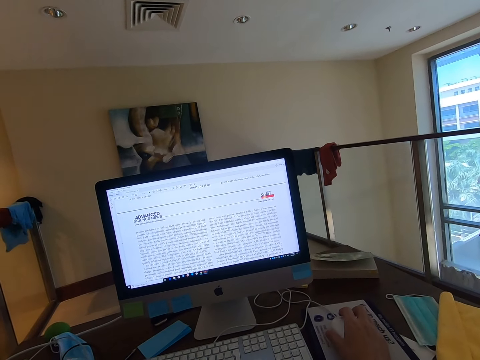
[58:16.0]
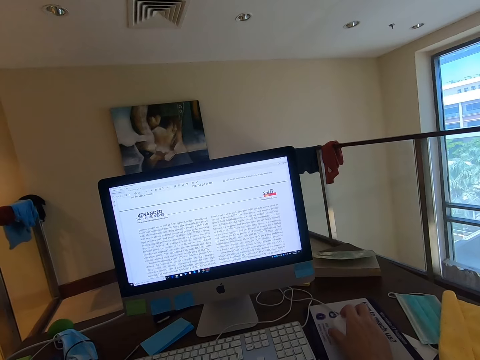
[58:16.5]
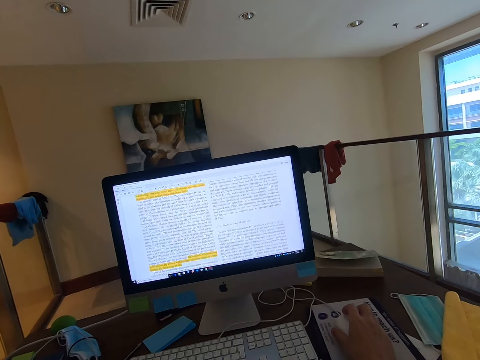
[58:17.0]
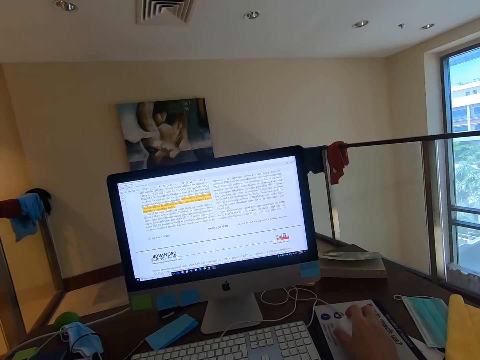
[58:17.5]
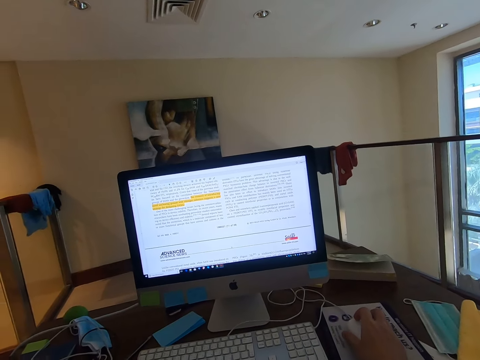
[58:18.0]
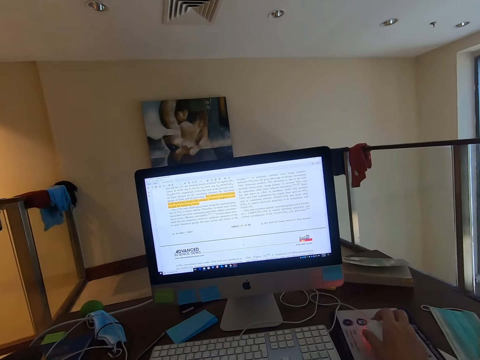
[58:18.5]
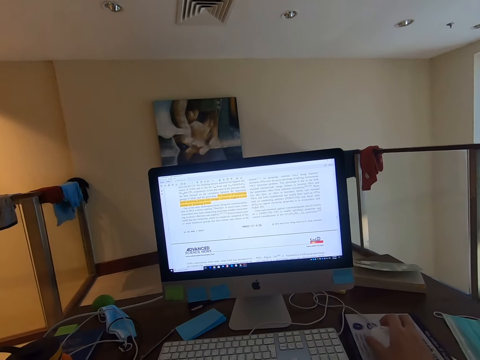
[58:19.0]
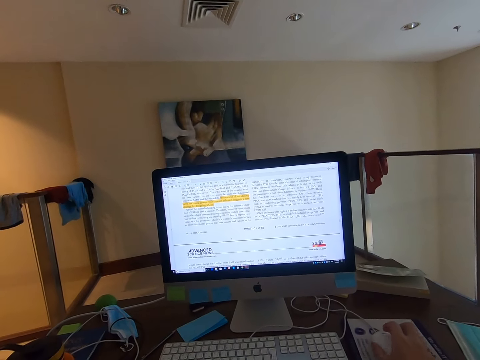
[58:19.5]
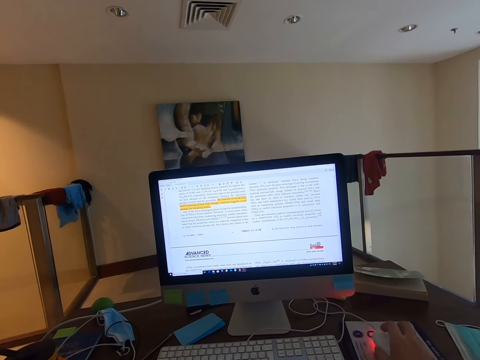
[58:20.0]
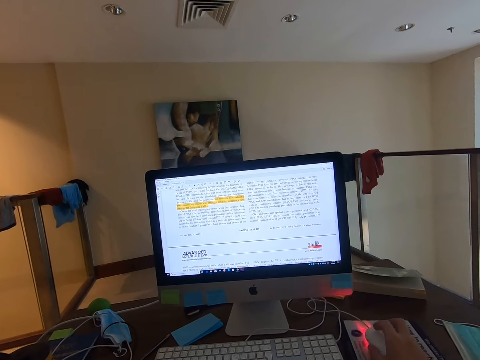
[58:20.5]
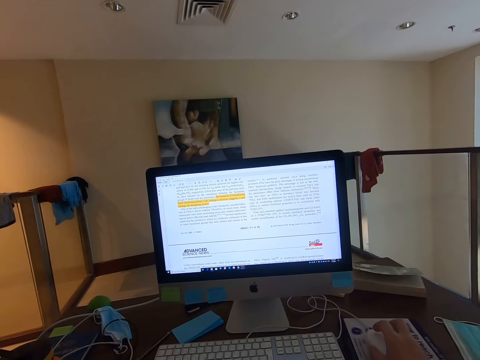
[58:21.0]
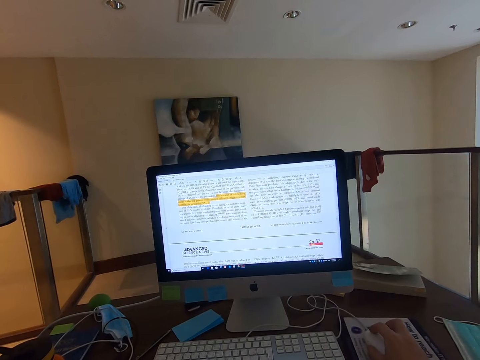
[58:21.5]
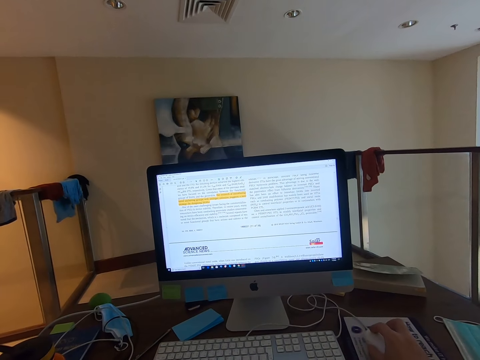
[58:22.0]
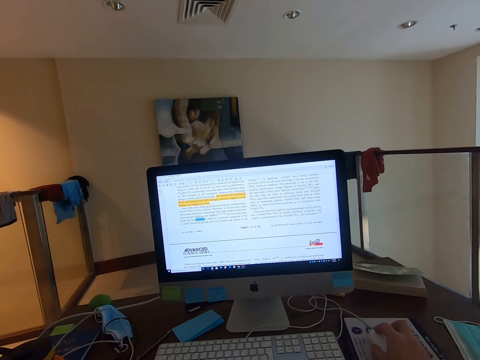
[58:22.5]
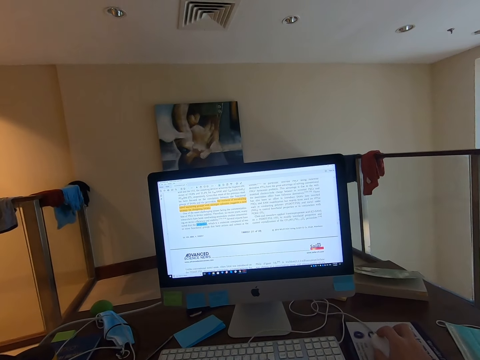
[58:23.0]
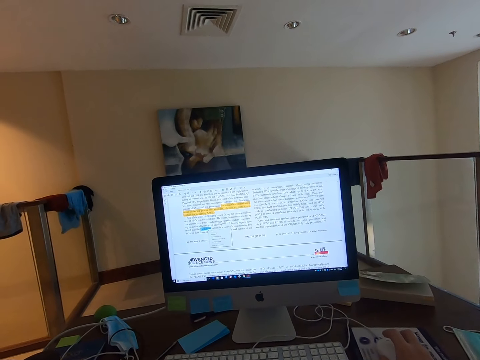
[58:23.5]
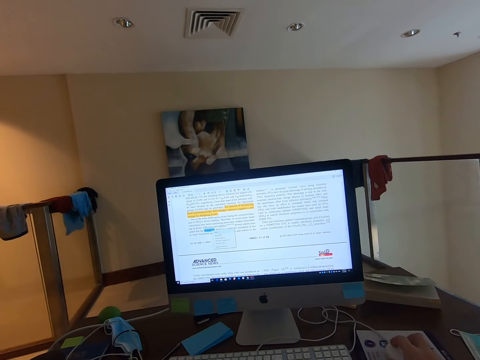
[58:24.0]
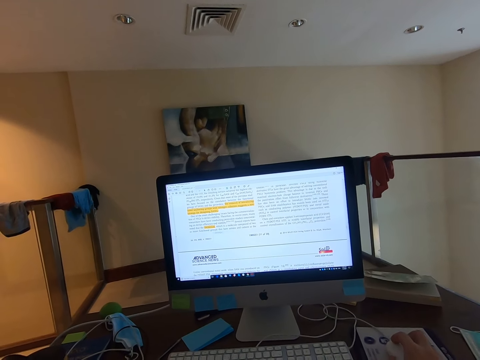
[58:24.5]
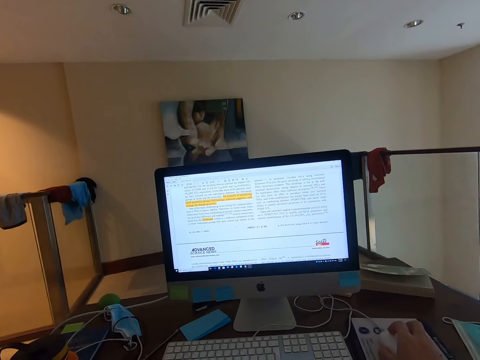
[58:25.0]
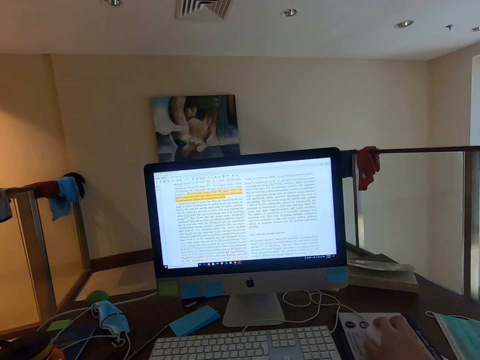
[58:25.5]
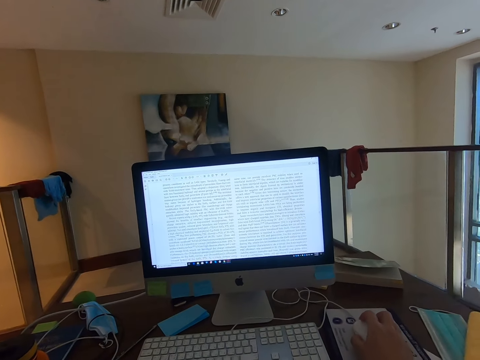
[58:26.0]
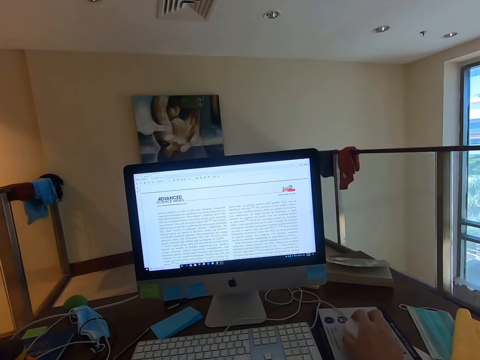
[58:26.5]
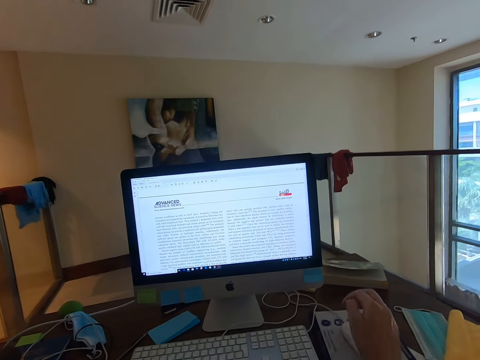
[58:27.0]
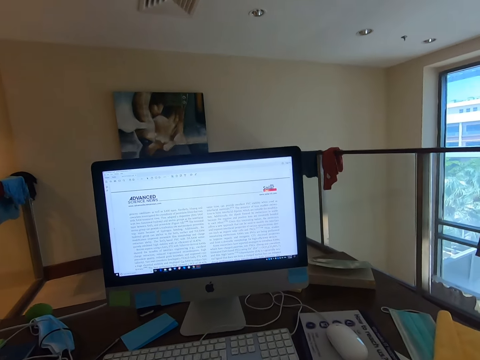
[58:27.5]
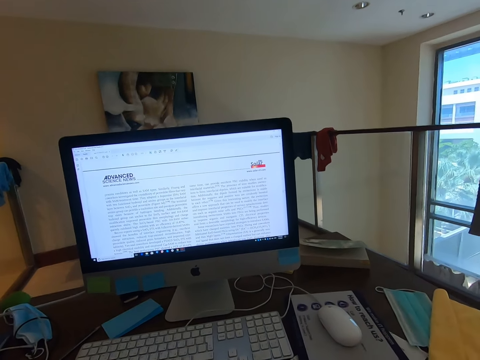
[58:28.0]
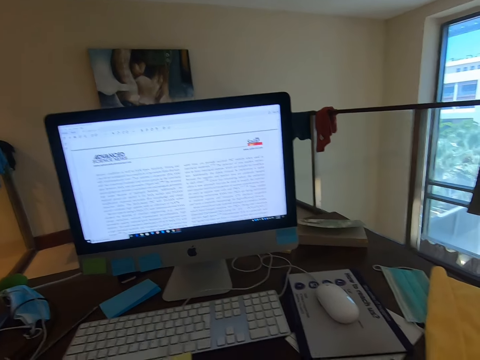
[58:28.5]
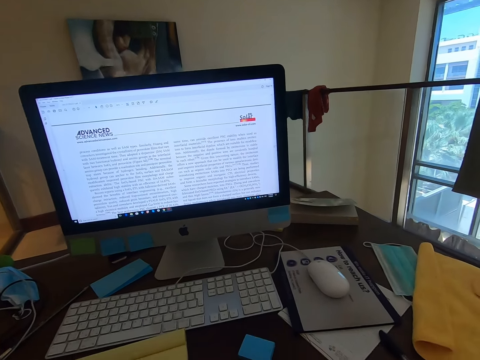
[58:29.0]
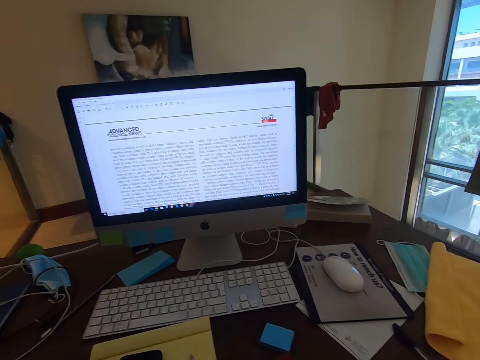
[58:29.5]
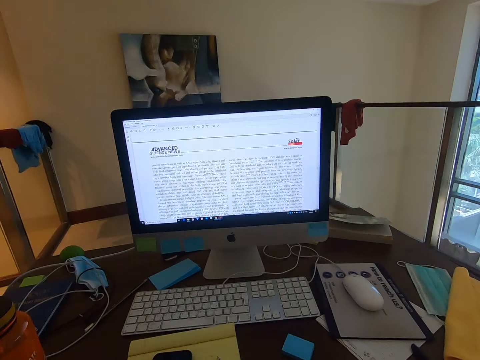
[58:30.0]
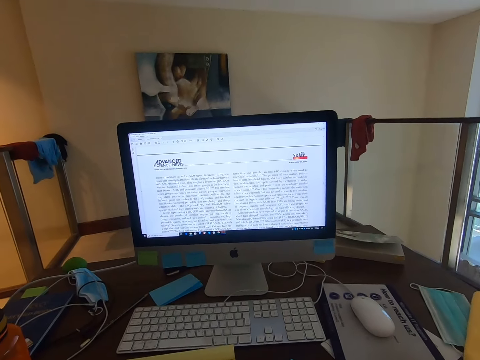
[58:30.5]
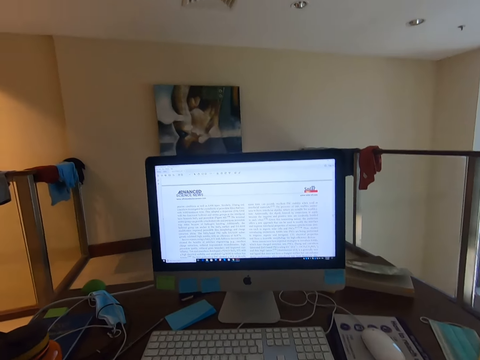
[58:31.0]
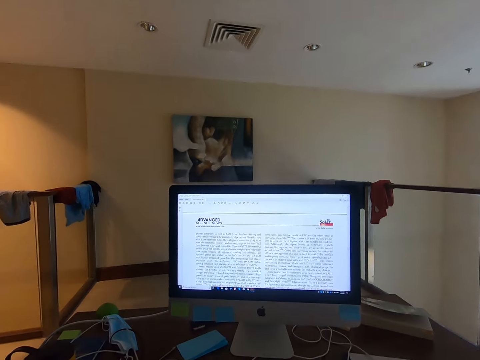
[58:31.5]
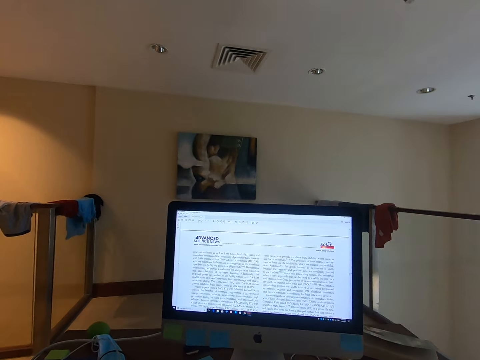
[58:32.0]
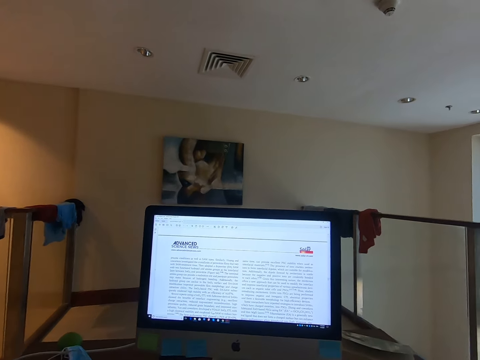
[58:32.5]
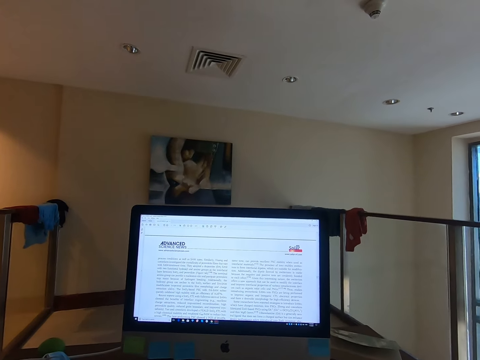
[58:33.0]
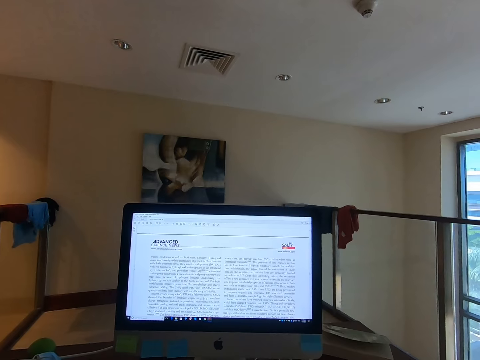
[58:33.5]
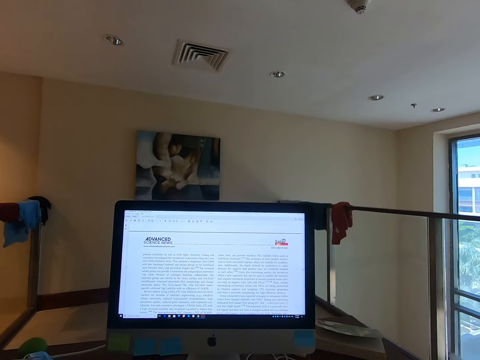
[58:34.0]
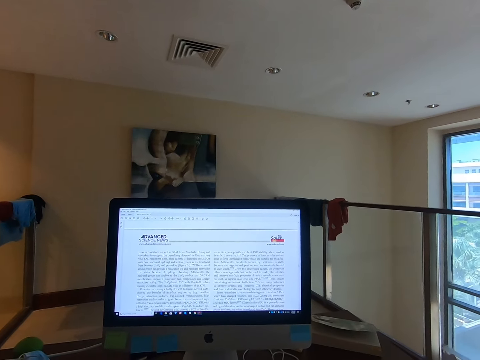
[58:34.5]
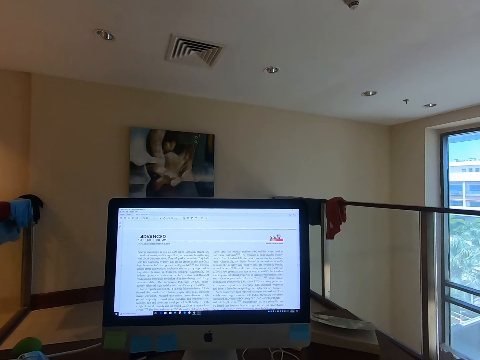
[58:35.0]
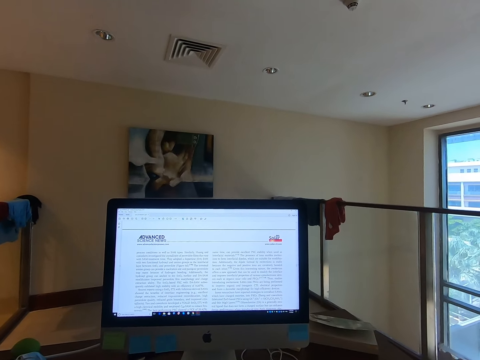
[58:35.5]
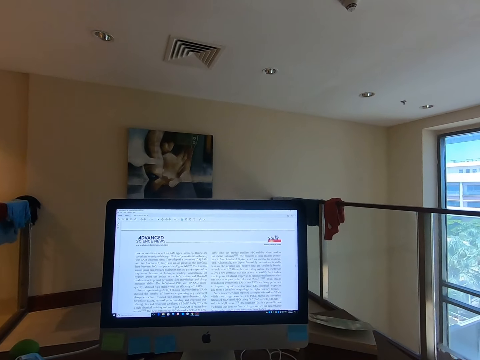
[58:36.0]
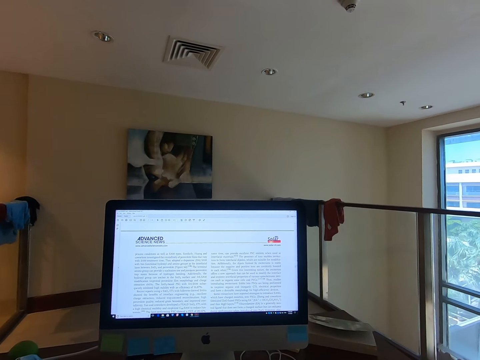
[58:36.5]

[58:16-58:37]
The camera wearer scrolls an article in the computer. He reads the article in the computer. He highlights on the document. He scrolls the article in the computer. He reads the article in the computer. He adjusts his camera. He reads through the document.

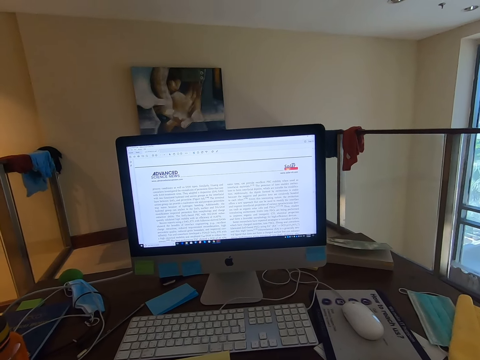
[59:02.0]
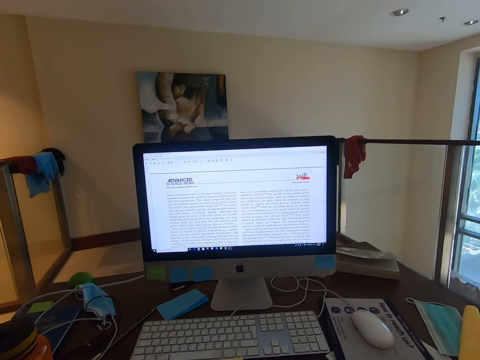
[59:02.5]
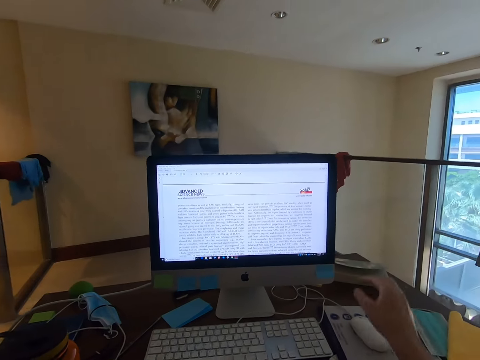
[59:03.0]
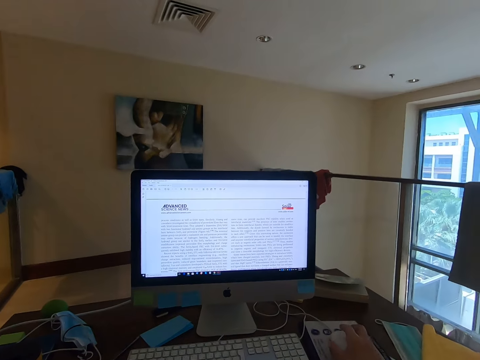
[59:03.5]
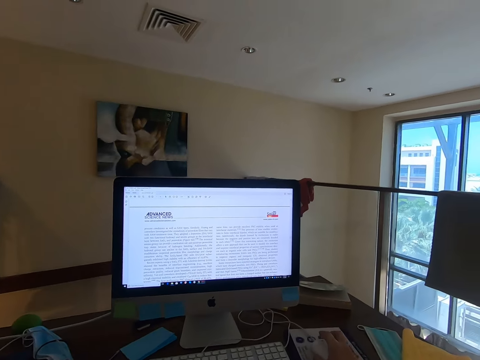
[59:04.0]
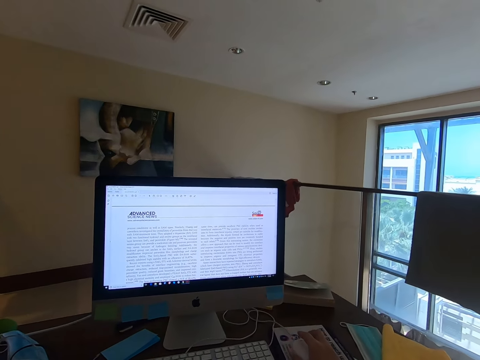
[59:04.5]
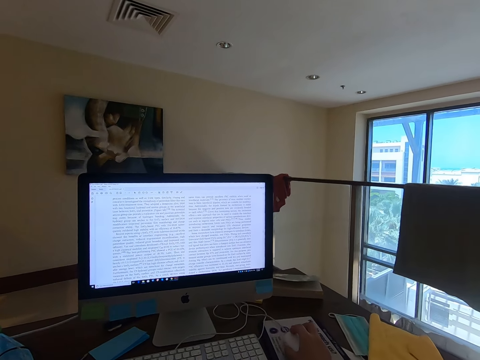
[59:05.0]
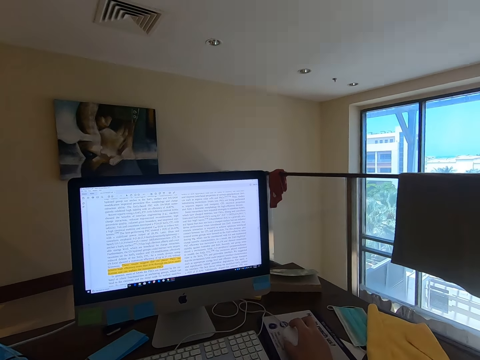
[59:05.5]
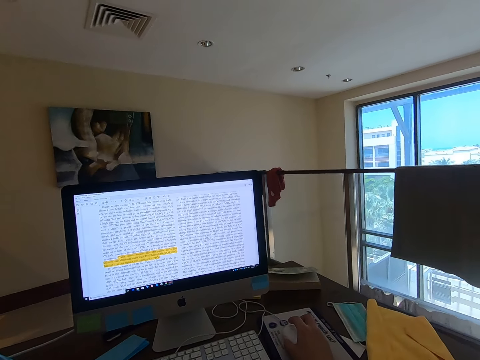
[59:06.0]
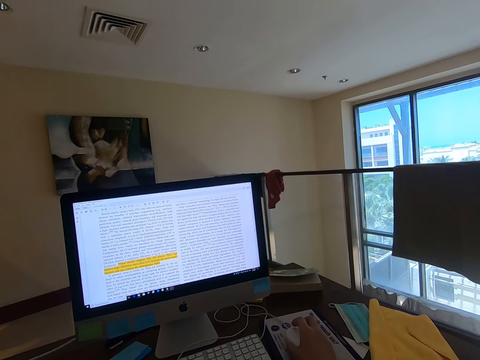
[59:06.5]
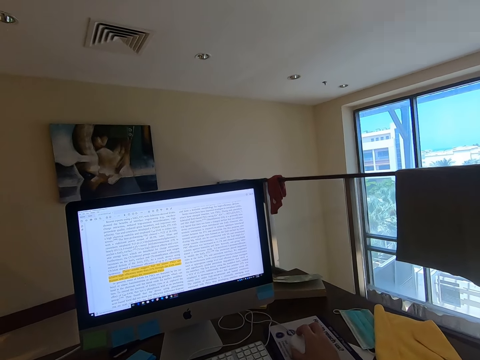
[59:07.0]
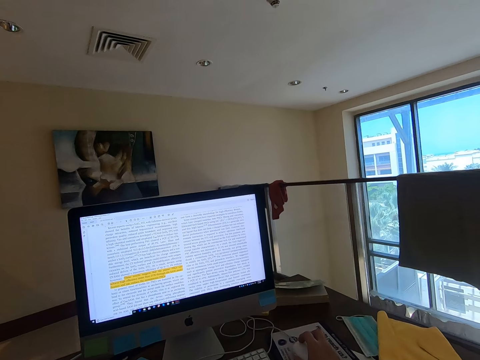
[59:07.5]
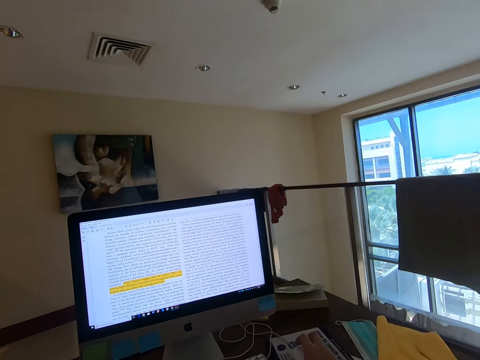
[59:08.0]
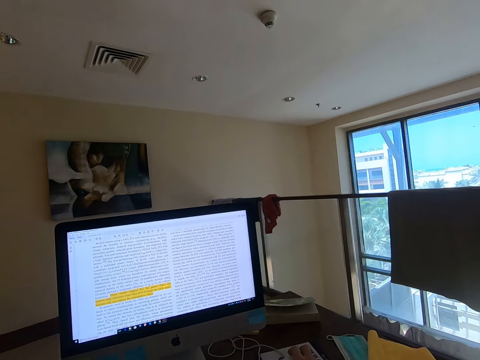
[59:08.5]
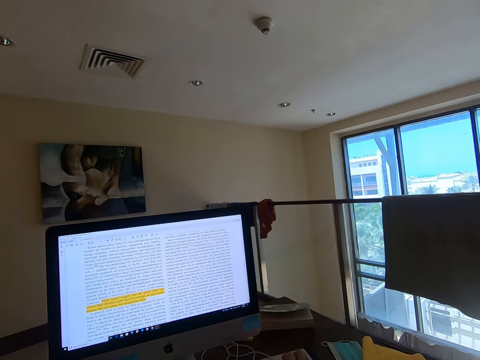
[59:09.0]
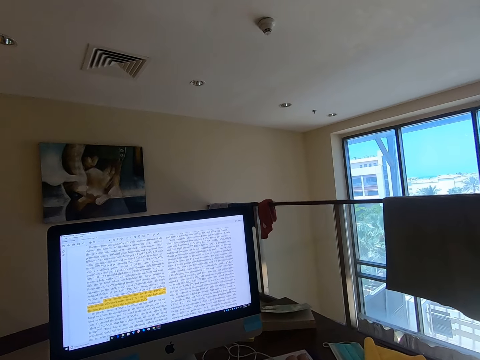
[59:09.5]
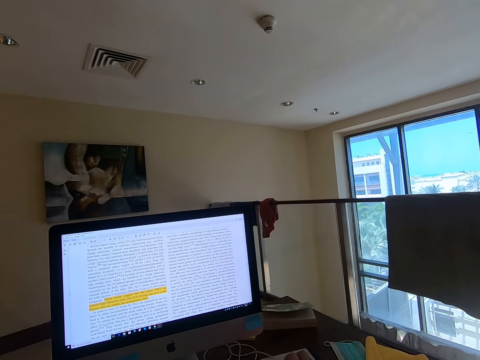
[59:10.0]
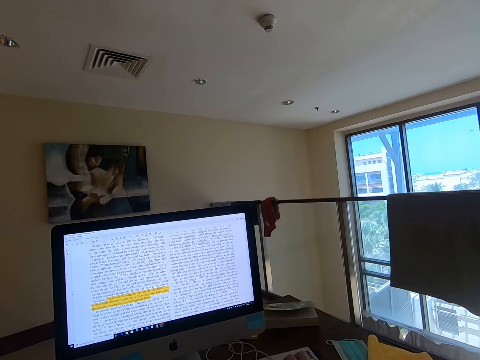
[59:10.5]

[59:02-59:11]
The camera wearer picks up a mouse. They scroll the article in the computer with the mouse wheel. They read the article in the computer.
